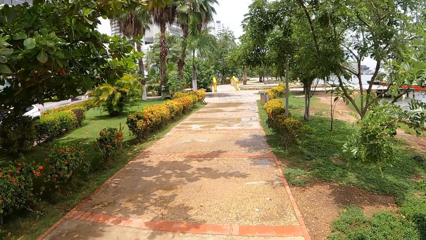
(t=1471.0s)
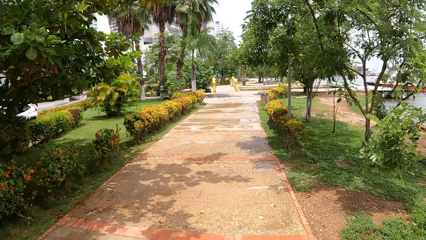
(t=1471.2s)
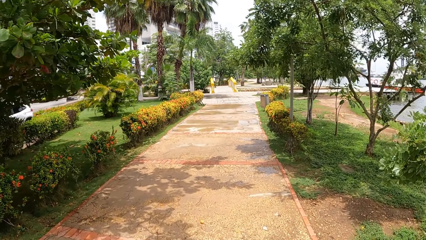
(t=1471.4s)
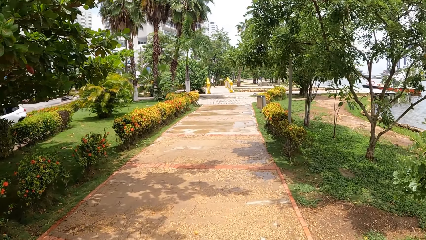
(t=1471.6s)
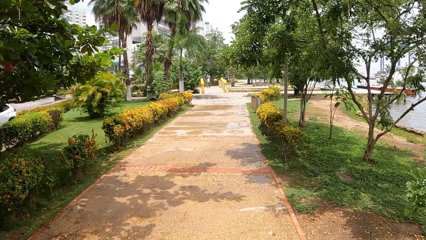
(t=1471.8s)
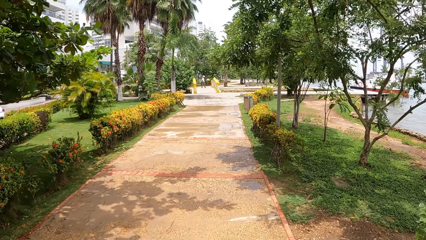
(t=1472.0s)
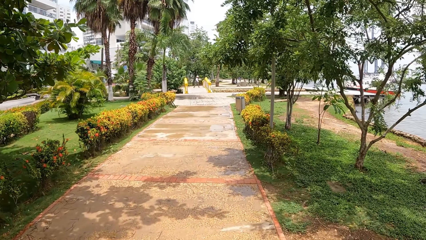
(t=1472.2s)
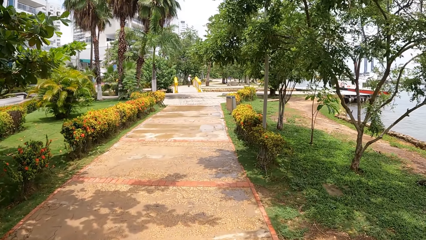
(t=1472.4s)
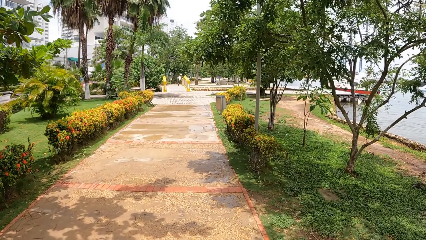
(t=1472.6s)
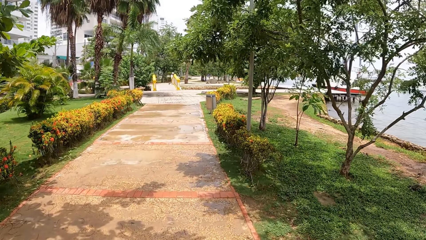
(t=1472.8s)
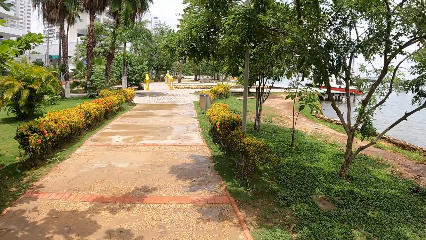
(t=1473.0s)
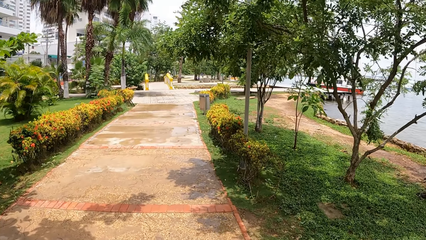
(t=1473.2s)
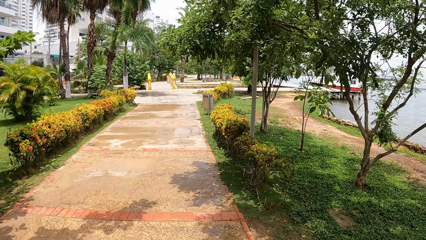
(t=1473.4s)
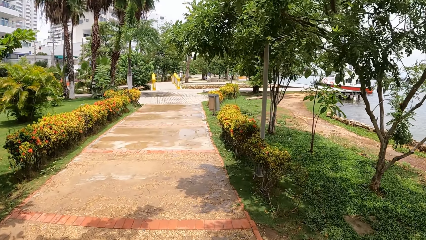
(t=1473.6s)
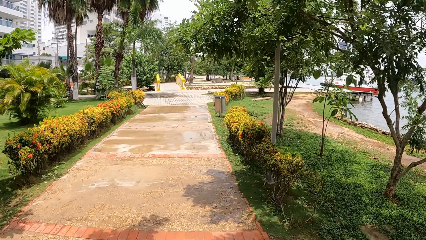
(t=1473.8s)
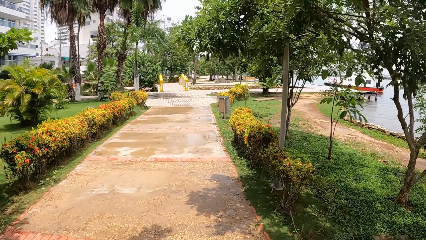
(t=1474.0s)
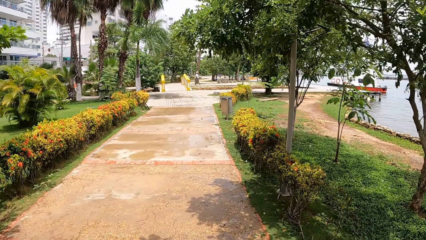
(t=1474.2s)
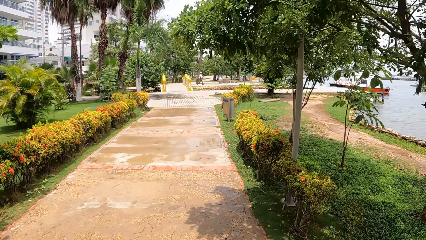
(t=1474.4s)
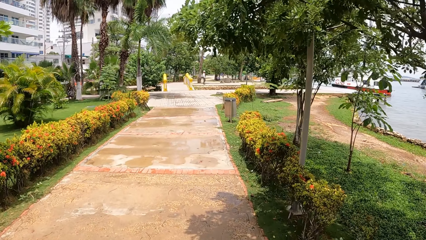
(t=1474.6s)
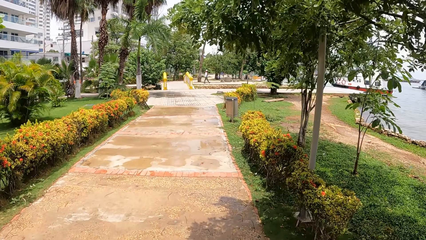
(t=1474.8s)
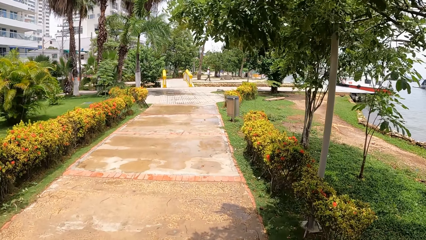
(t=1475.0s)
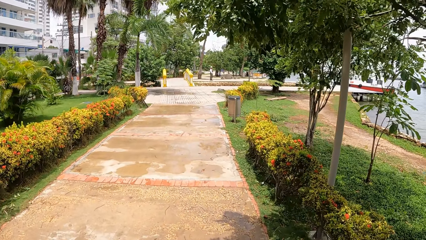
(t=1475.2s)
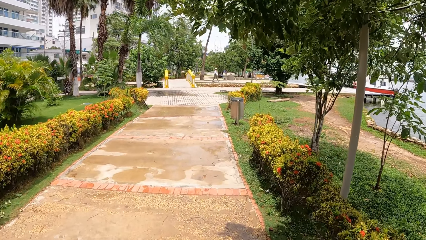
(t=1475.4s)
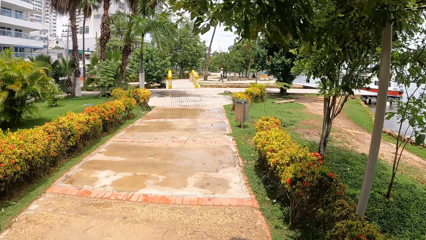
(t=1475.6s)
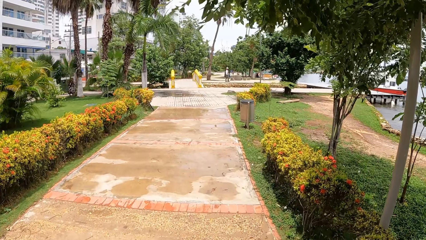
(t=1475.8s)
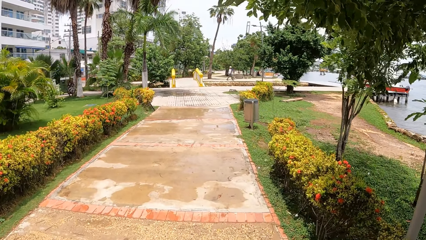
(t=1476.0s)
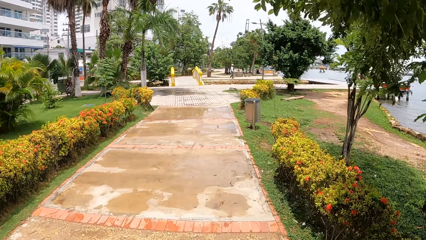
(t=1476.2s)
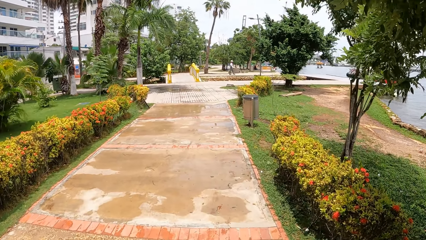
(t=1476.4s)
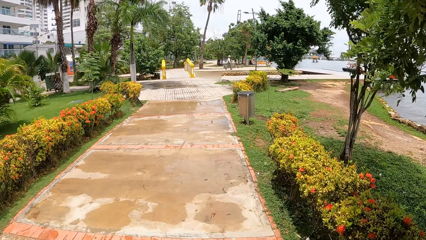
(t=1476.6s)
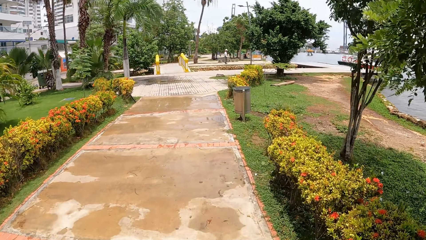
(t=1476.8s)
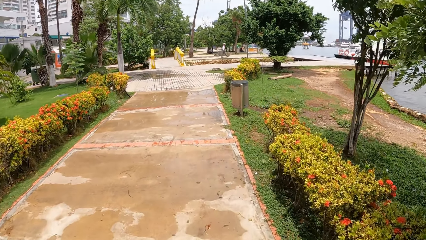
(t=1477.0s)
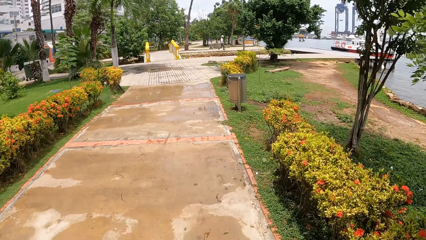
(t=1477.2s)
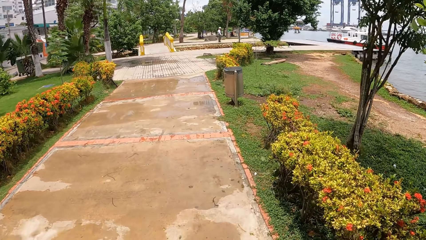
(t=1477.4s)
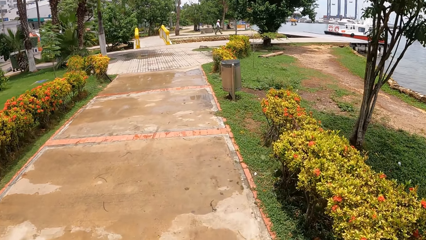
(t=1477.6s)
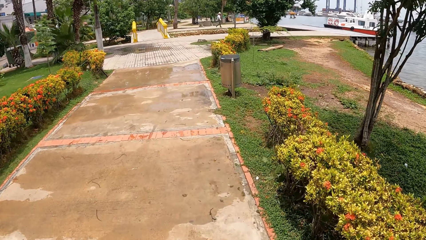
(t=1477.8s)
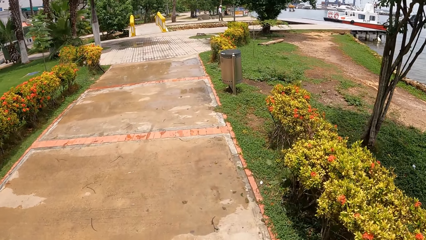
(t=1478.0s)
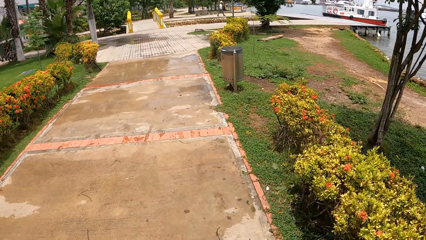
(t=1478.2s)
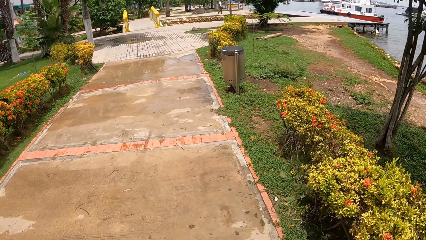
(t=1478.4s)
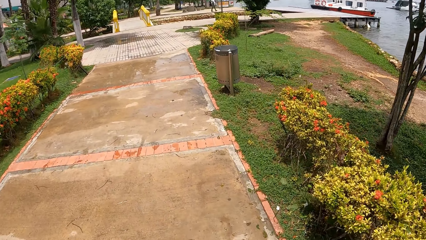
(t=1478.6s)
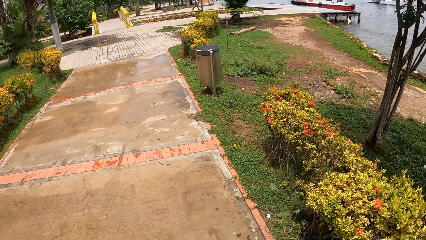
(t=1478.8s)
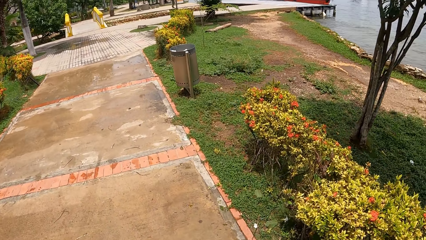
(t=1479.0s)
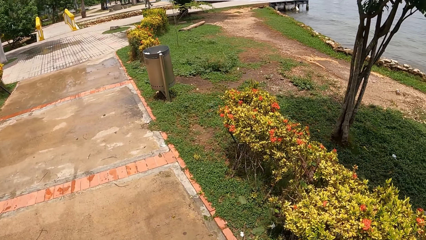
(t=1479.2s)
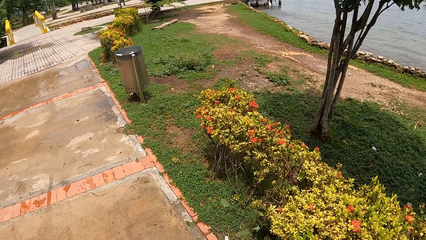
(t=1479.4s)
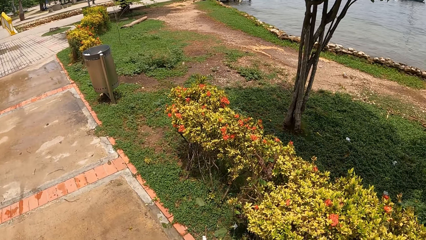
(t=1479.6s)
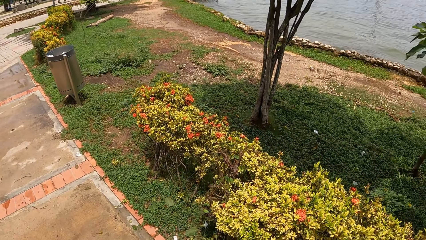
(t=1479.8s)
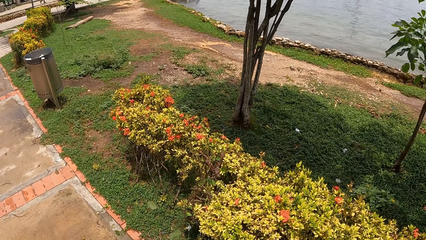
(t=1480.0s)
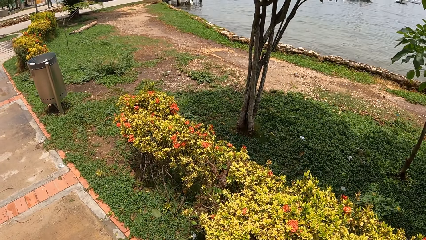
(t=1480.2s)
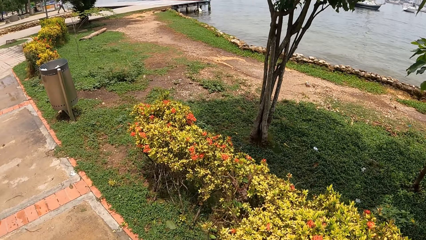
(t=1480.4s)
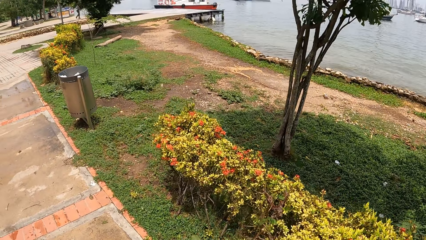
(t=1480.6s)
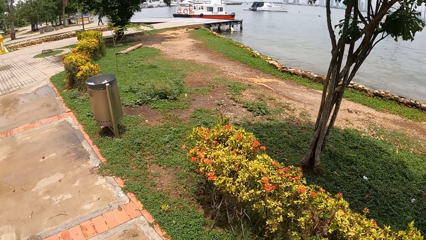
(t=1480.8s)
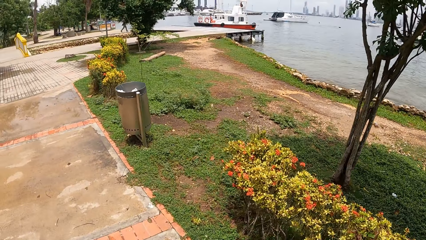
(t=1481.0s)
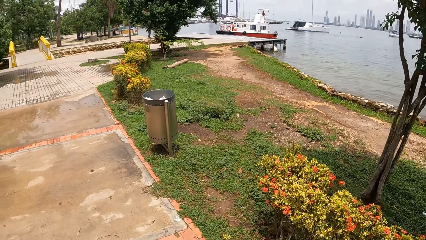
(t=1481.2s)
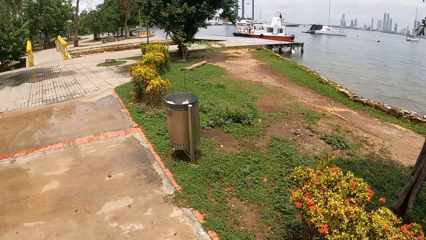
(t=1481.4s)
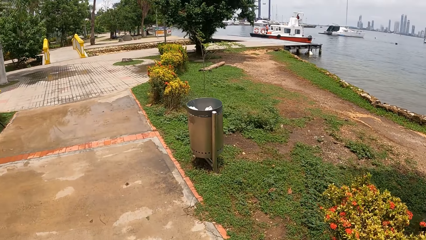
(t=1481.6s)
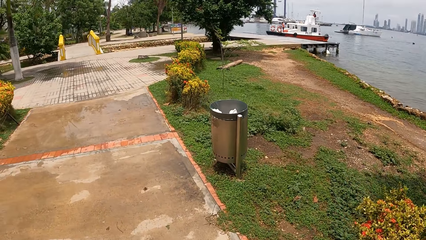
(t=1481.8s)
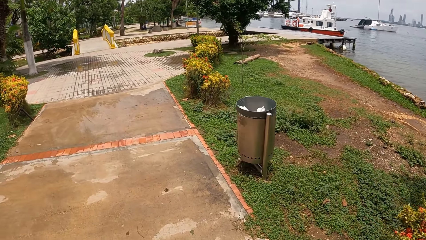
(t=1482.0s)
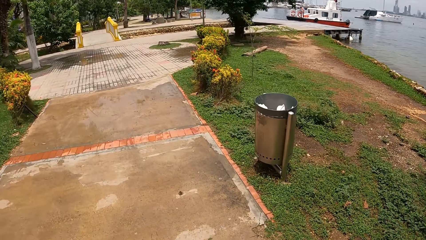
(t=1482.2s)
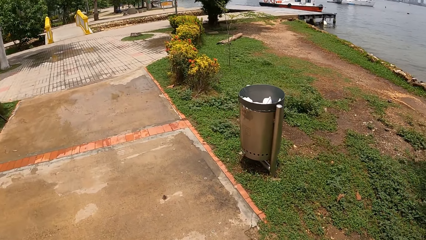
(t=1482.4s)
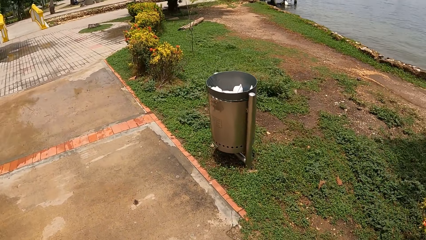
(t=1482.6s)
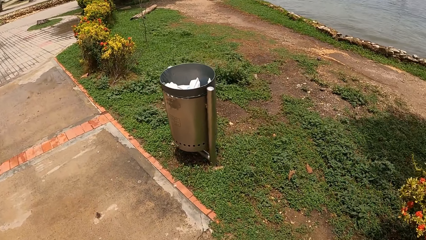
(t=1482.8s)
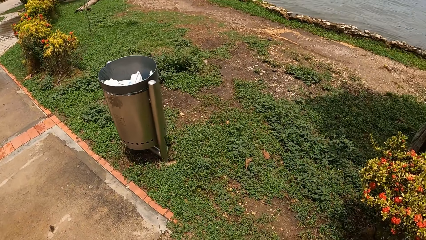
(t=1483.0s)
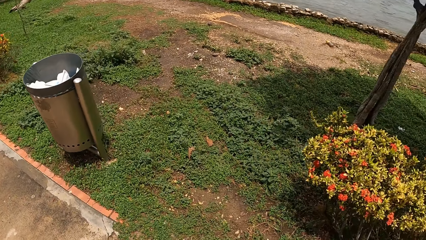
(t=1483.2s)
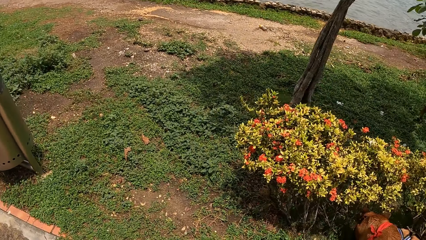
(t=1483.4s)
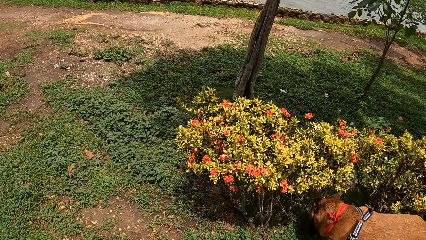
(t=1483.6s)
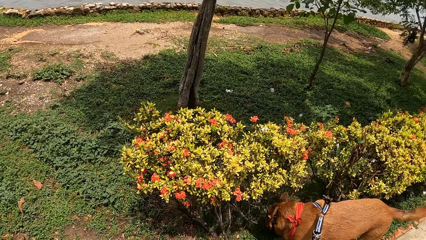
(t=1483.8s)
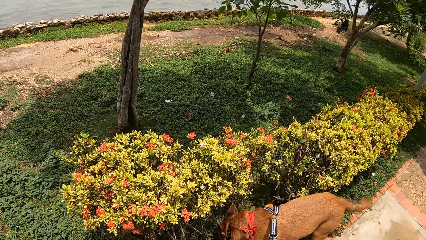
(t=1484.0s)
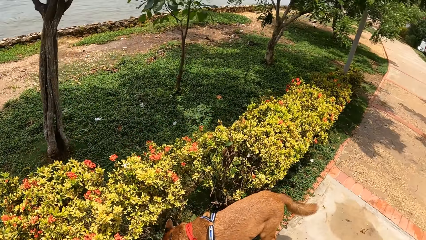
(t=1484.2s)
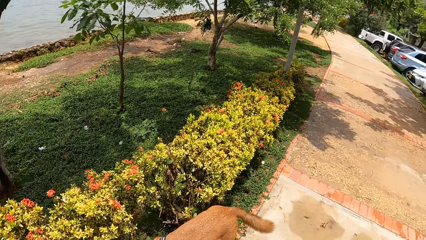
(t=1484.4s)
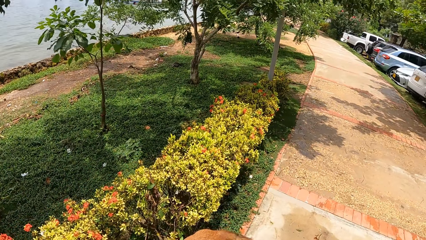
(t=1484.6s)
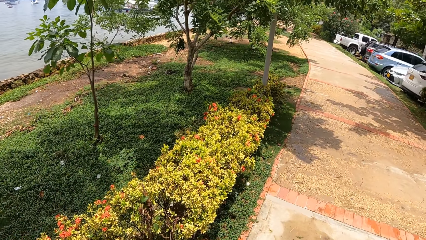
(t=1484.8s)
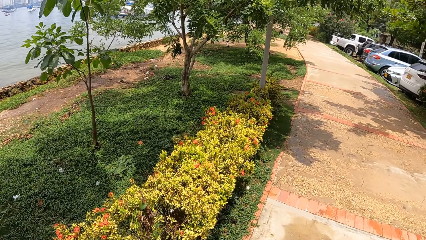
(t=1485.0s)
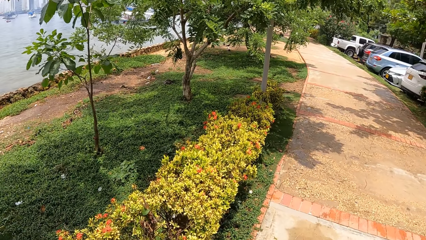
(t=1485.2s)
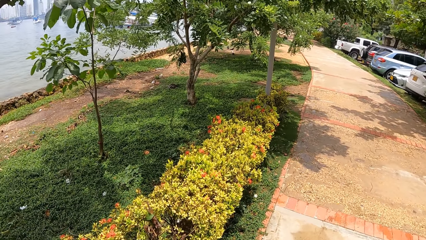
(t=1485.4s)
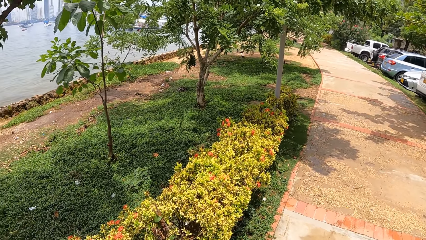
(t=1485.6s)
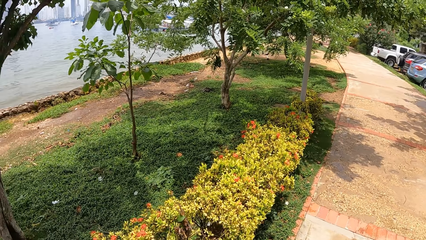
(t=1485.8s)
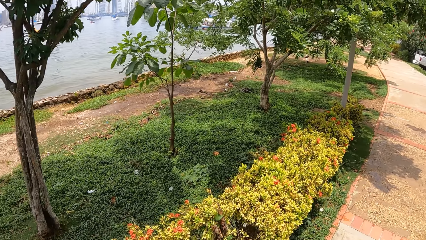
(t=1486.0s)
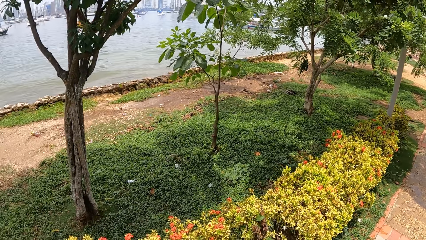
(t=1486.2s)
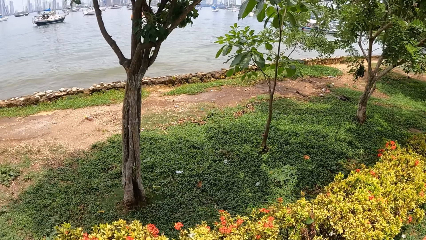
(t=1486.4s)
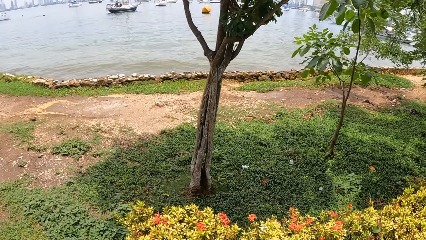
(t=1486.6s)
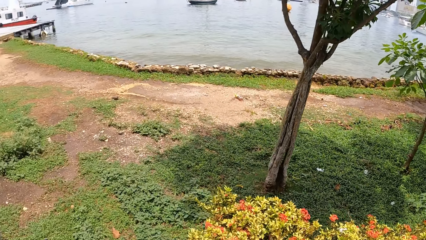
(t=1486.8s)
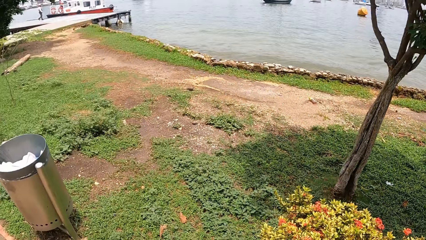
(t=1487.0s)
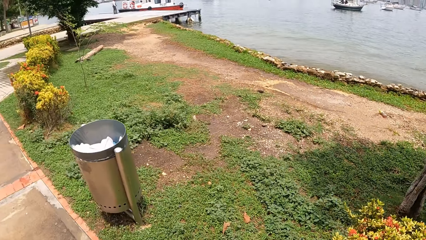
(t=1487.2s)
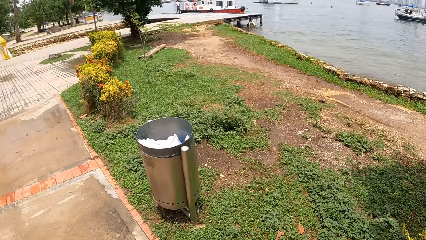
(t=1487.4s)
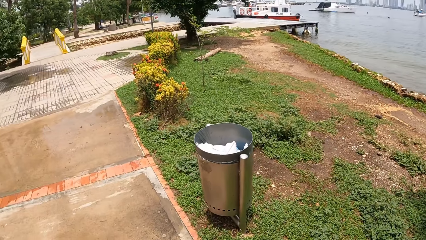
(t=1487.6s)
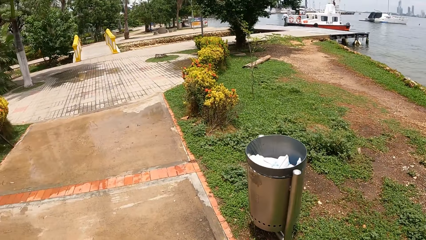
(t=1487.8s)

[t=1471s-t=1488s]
The camera wearer looks around a park. They walk a dog on a sidewalk. They adjust a leash on the dog. They look around the park.
